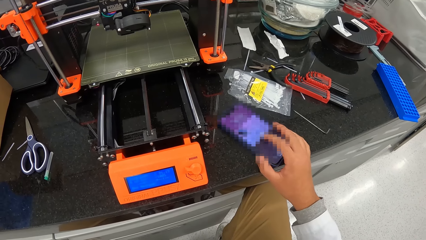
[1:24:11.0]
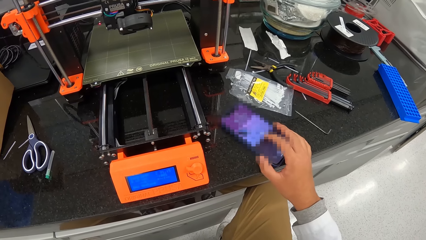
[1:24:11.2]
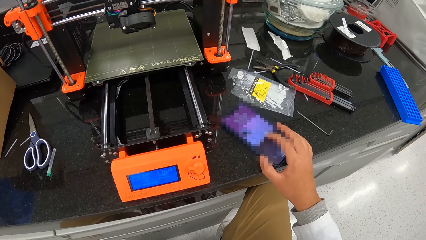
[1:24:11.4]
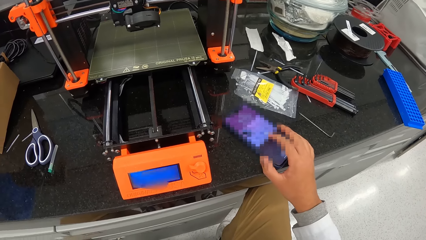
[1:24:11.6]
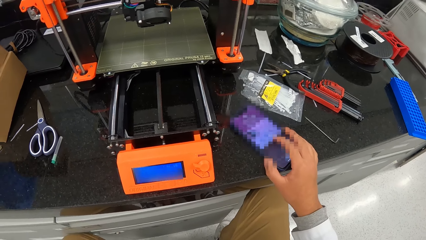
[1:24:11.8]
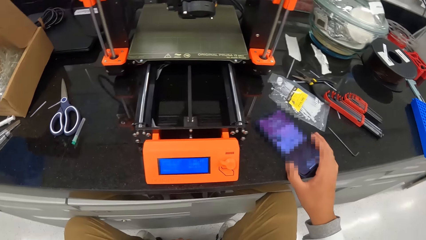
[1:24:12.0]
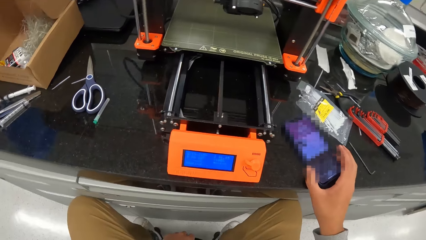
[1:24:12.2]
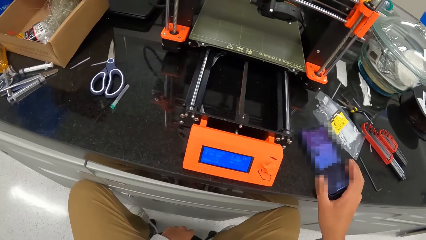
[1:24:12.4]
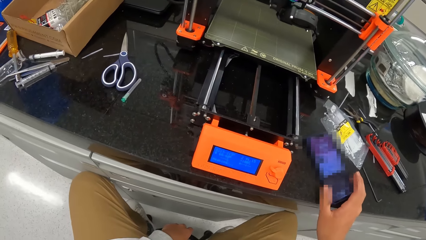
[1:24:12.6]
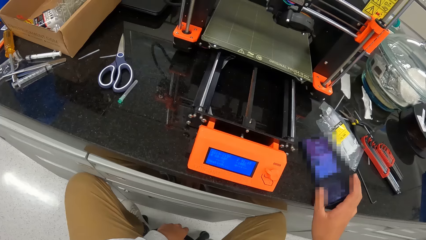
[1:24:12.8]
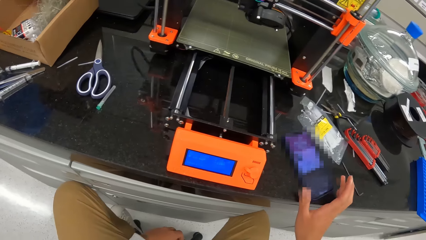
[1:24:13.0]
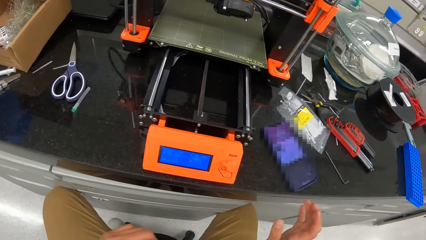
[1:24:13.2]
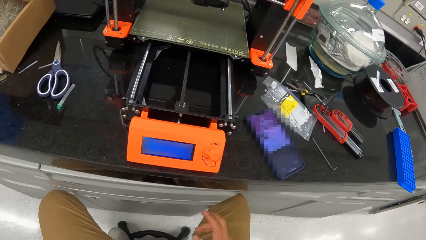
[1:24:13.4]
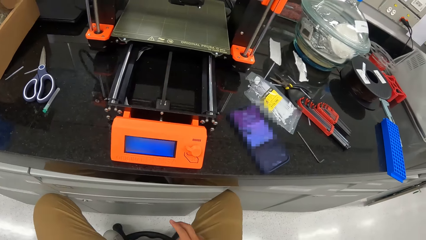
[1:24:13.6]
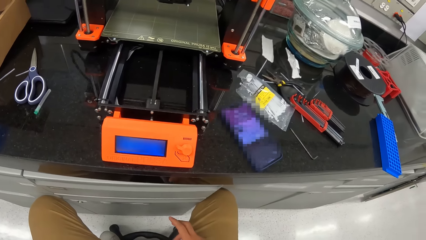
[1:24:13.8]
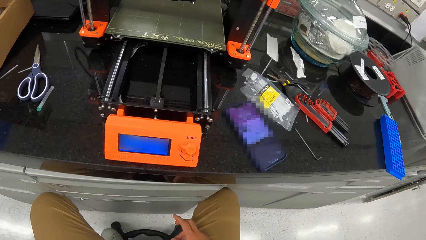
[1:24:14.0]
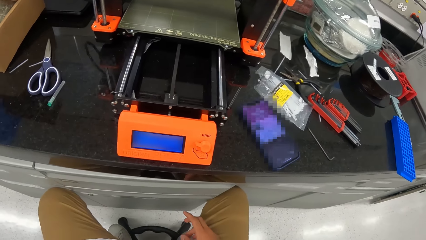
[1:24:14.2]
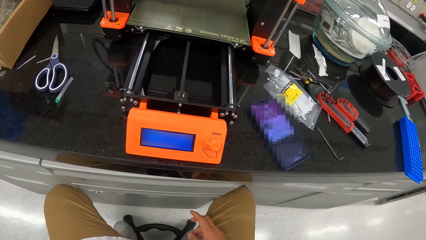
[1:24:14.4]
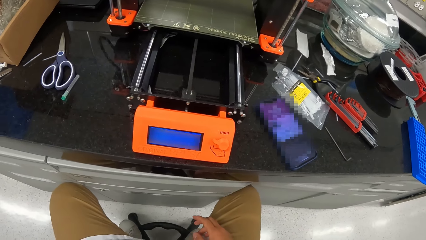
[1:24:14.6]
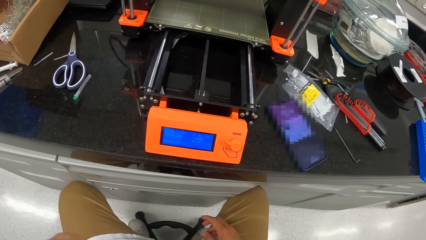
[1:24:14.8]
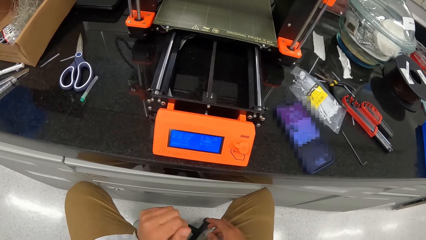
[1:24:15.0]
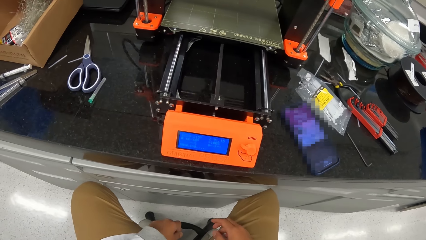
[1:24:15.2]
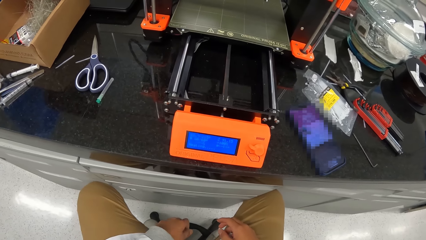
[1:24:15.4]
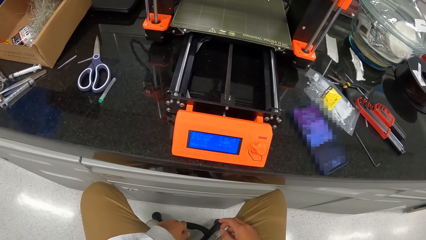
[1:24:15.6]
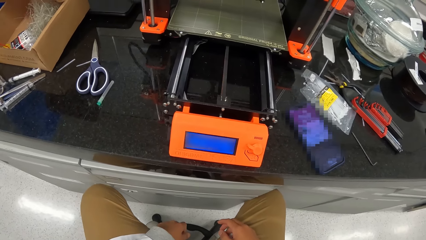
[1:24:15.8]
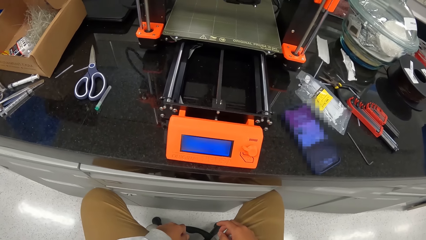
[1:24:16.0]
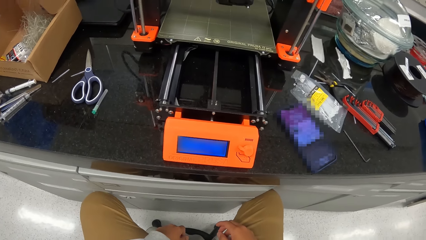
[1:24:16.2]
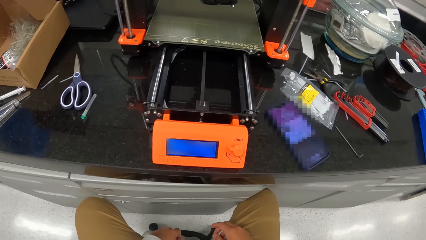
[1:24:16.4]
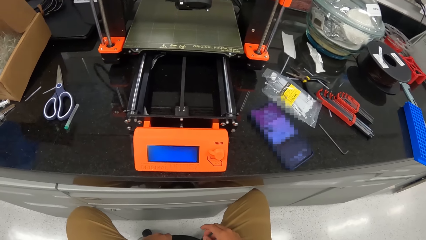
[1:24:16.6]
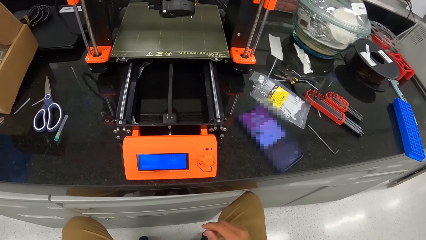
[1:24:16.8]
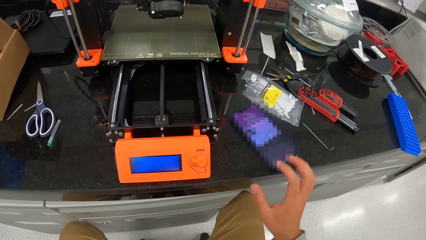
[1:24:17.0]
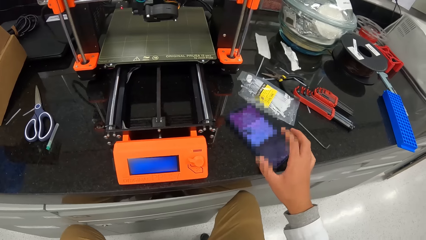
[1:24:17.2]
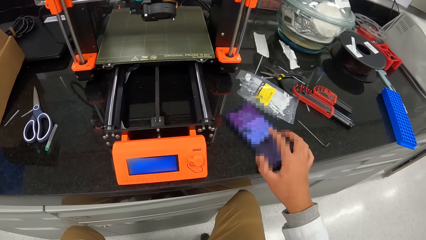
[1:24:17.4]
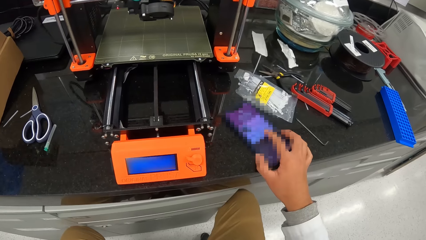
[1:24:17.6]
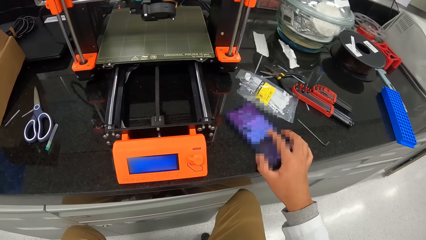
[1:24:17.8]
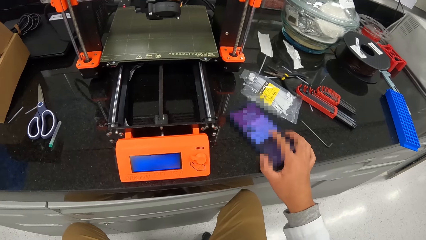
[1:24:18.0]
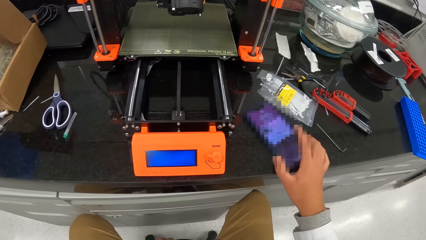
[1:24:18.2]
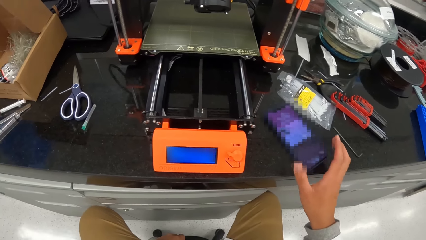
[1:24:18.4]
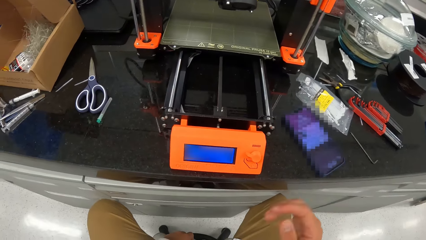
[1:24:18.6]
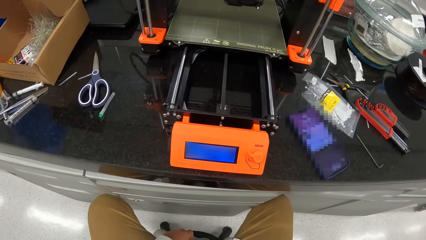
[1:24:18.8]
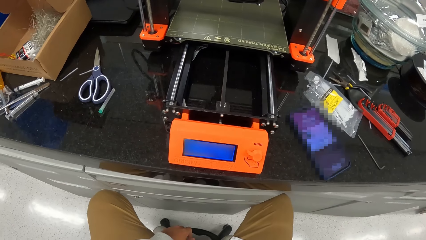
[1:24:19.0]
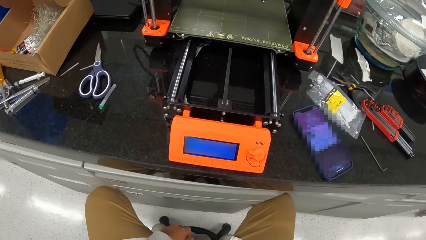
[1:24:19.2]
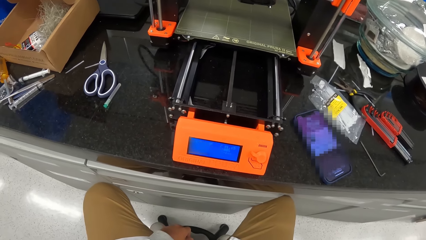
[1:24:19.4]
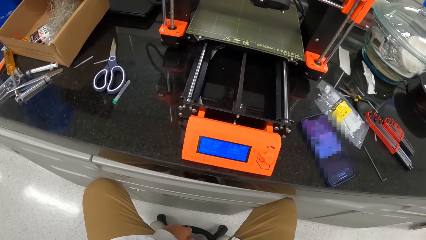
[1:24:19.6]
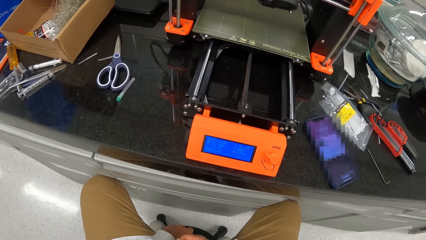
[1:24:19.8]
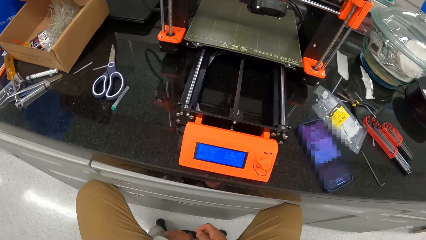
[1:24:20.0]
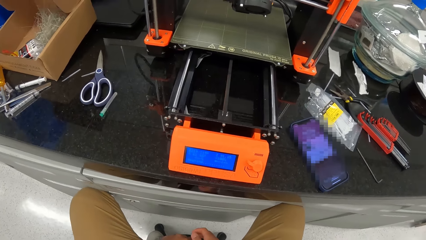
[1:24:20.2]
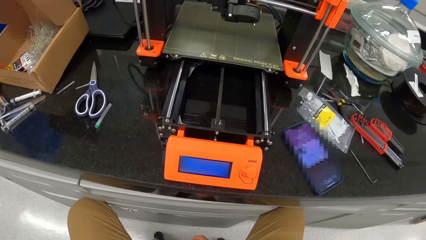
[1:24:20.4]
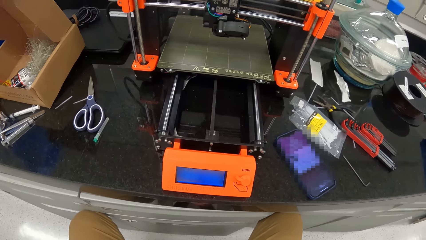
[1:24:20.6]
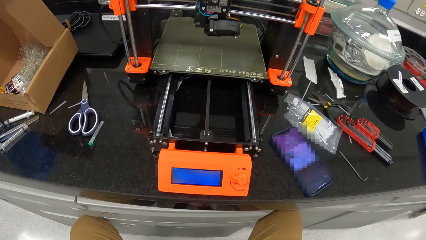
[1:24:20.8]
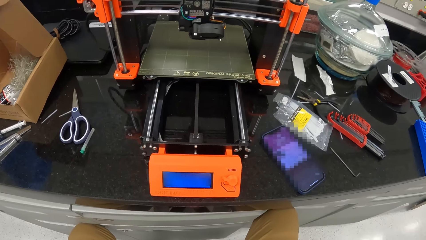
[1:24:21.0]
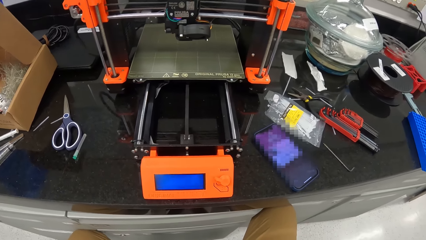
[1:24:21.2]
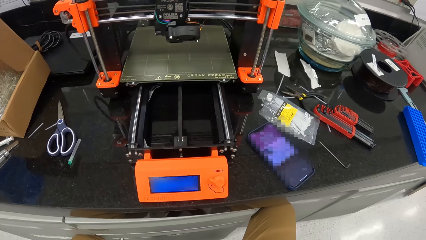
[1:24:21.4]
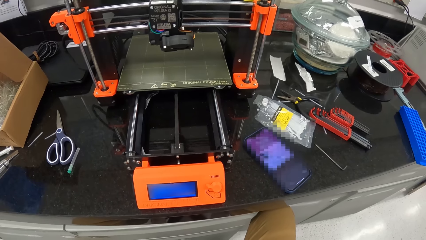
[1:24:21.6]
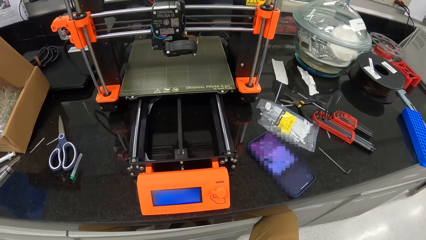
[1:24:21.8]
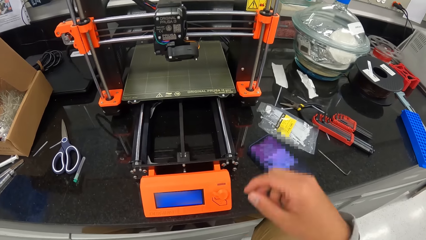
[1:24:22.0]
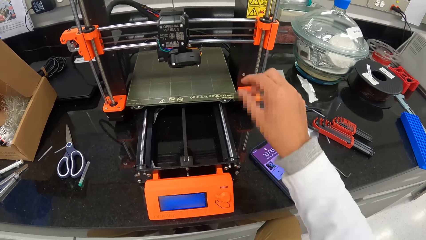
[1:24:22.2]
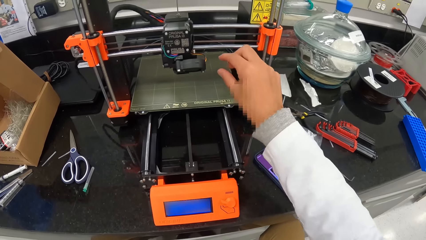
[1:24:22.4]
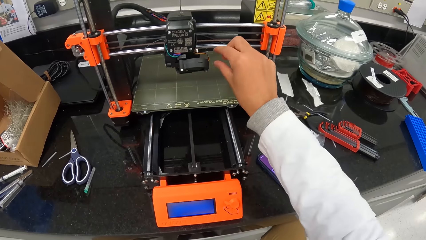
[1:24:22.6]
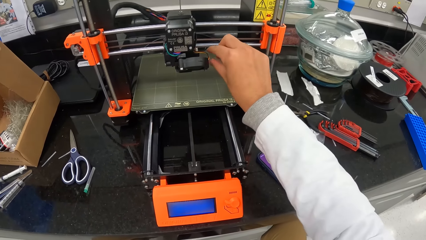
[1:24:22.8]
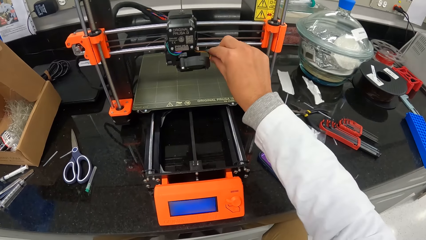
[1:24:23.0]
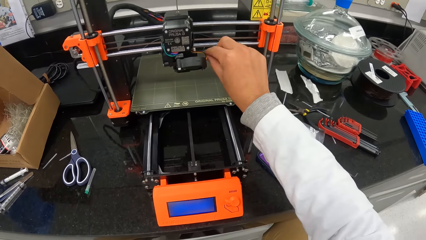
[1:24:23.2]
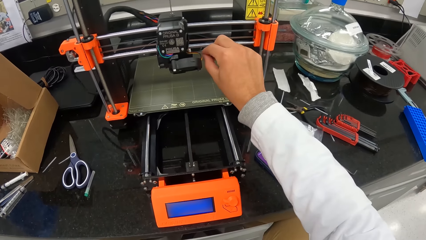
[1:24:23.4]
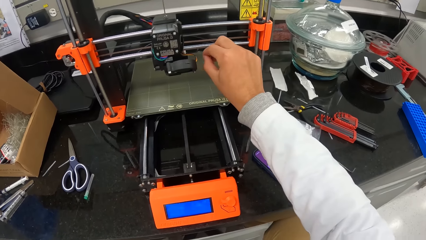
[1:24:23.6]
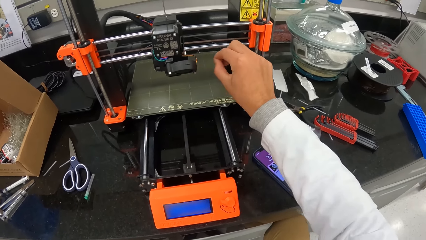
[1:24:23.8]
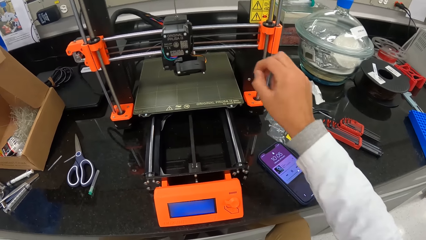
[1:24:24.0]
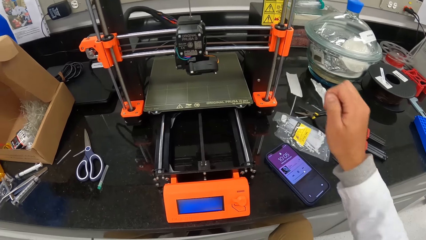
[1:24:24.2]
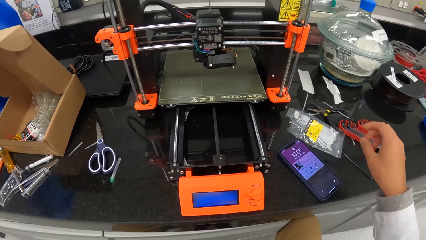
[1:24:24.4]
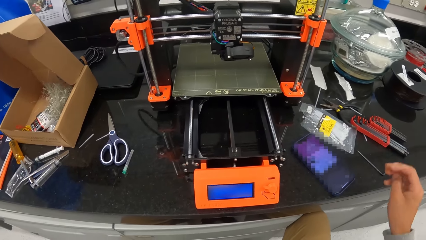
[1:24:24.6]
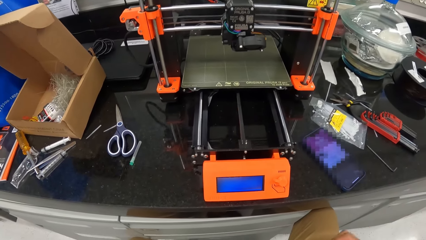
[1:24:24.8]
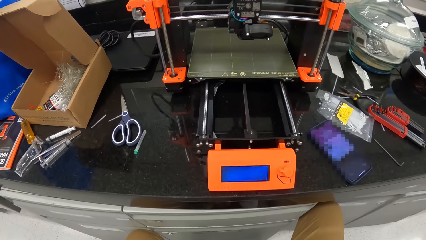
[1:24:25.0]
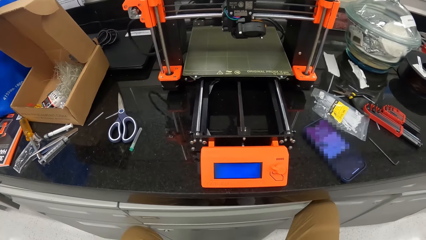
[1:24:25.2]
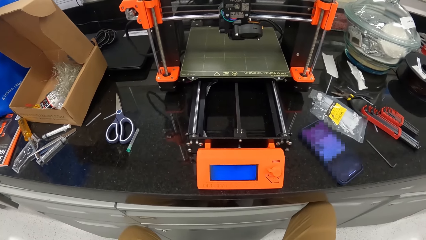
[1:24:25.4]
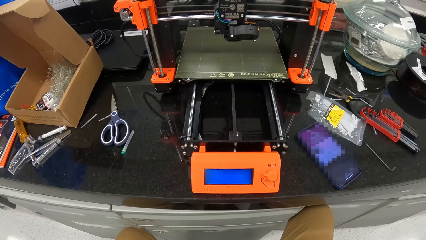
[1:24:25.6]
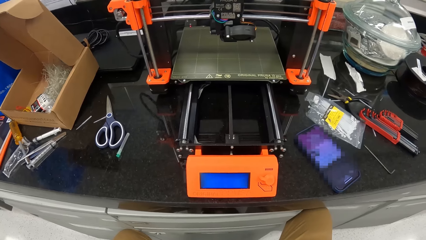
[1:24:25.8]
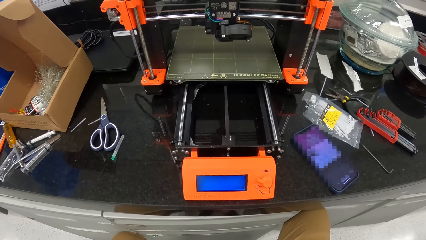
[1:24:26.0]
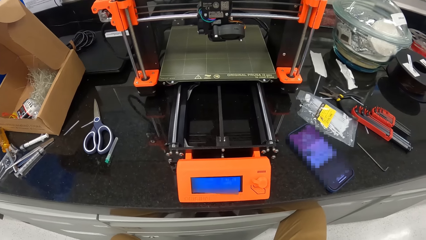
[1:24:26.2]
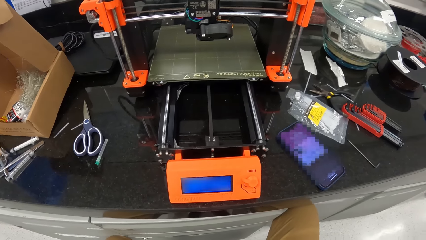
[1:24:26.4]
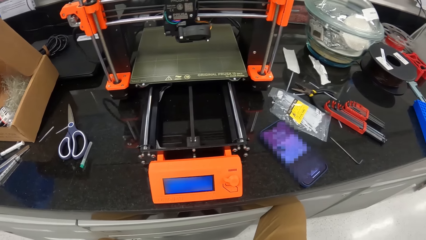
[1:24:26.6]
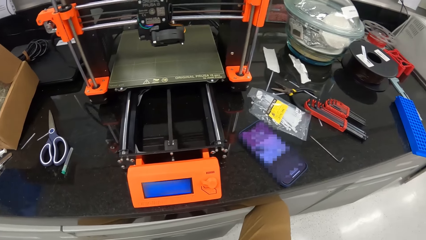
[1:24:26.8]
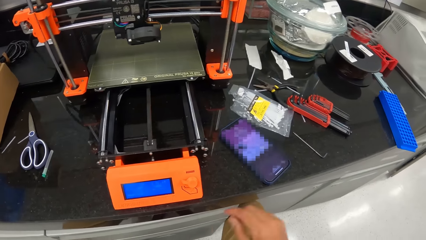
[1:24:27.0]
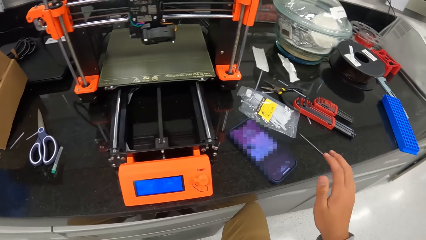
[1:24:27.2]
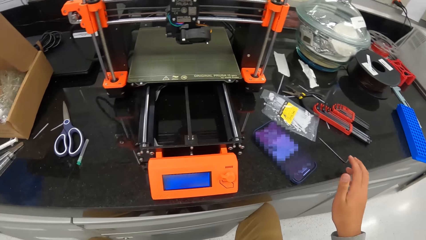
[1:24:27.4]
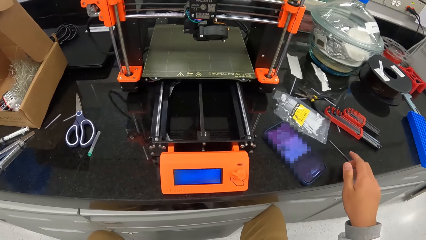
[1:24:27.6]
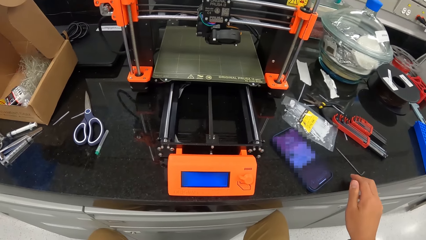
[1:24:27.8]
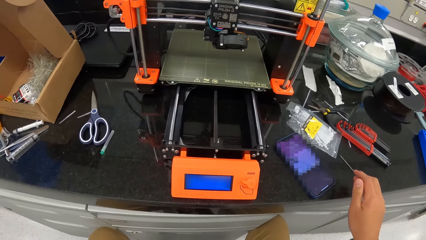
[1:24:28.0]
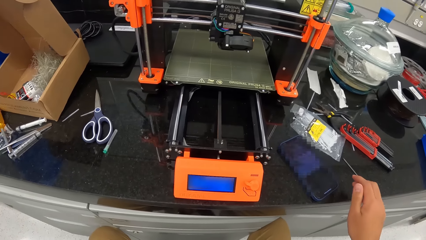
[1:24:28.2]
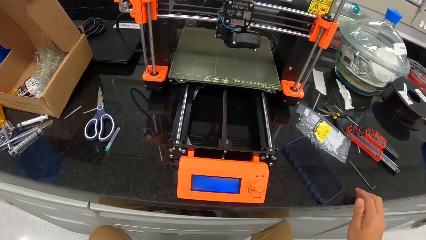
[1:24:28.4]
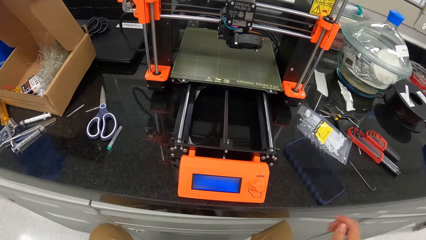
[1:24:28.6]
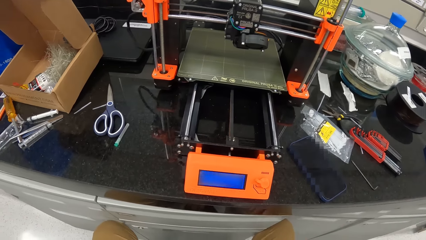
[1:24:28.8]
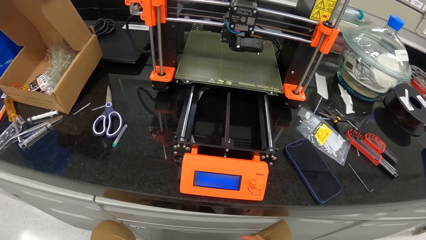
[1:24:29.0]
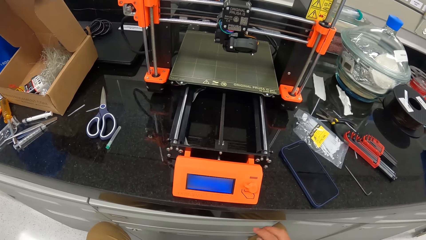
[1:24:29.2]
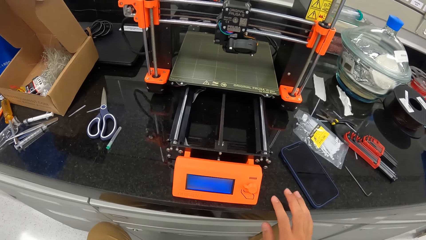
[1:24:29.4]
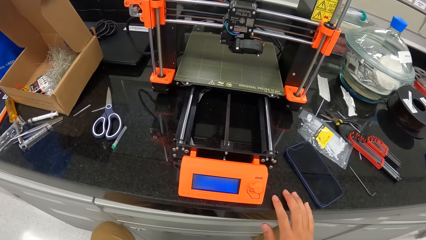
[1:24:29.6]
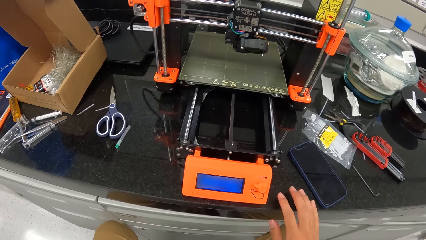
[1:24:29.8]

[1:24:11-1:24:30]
The camera wearer does something with his hand. He presses the phone with his right hand. He operates the phone with his hand. He does something with his hand. He touches the extruder of the 3D printer with his right hand. He removes something from the machine. He taps the table with his right hand.
